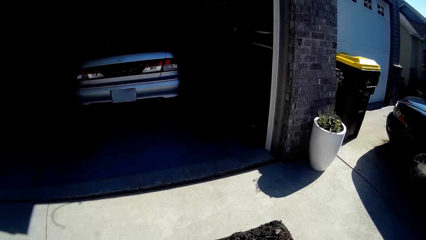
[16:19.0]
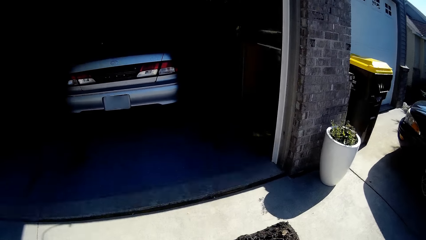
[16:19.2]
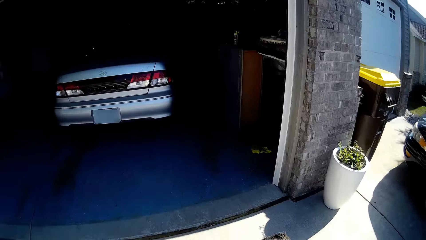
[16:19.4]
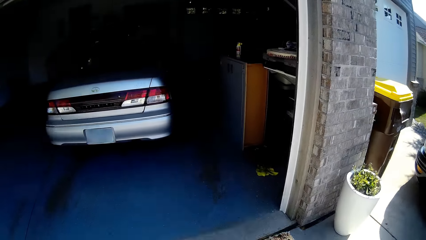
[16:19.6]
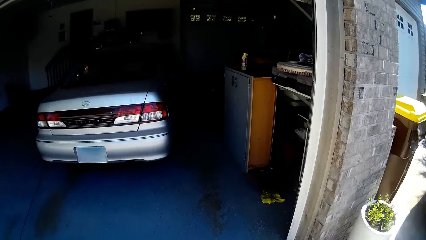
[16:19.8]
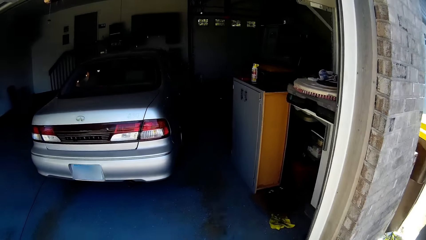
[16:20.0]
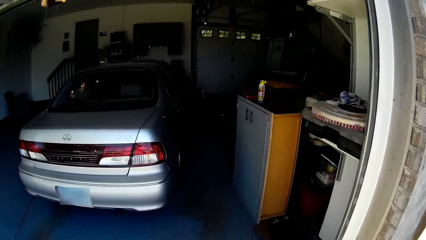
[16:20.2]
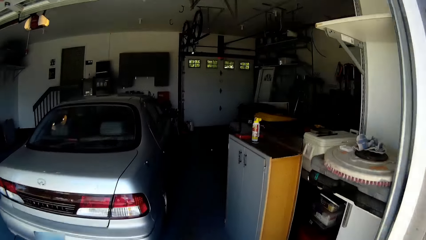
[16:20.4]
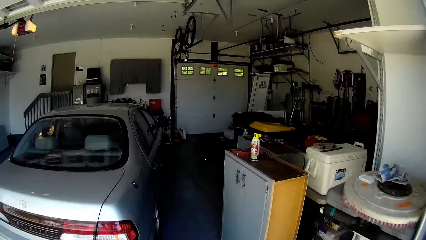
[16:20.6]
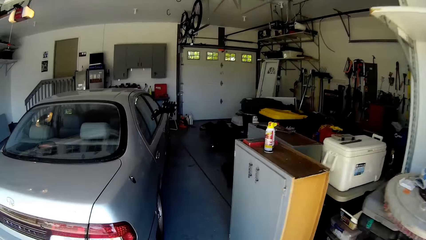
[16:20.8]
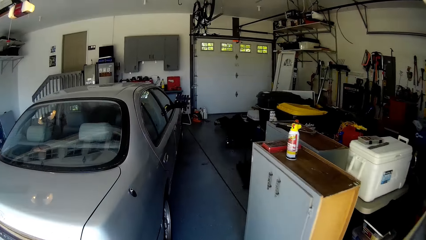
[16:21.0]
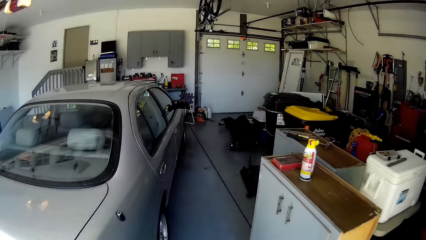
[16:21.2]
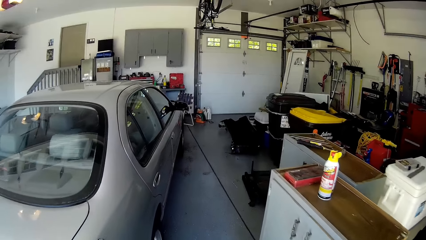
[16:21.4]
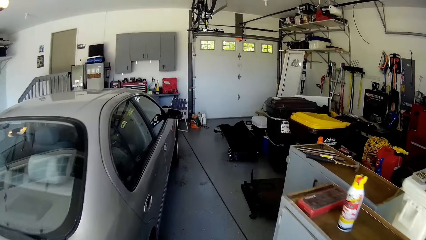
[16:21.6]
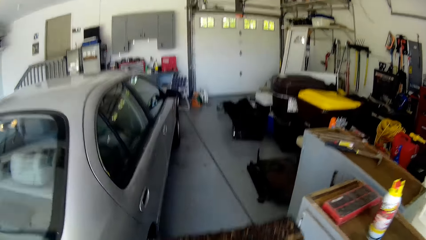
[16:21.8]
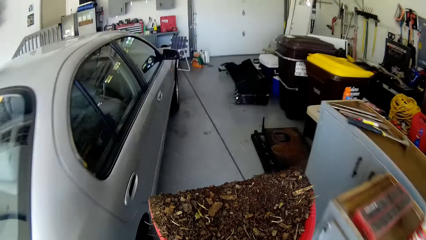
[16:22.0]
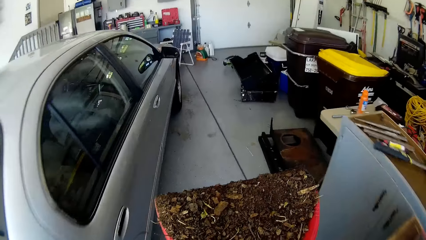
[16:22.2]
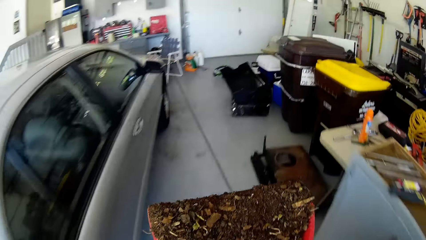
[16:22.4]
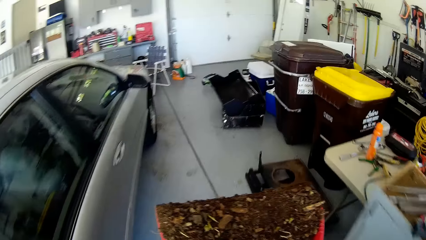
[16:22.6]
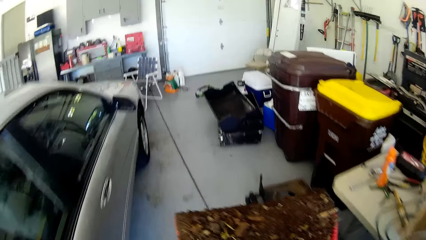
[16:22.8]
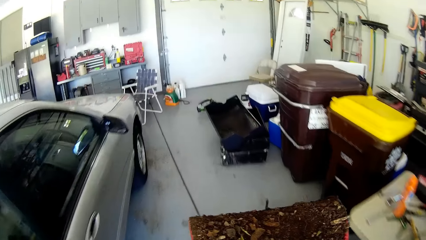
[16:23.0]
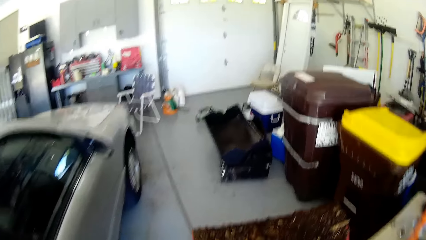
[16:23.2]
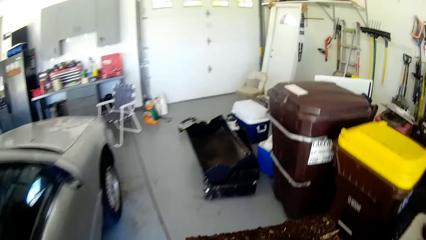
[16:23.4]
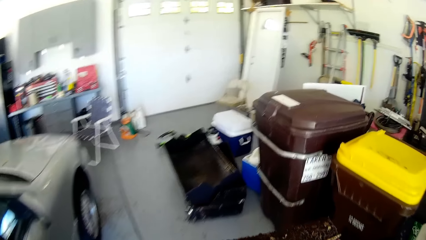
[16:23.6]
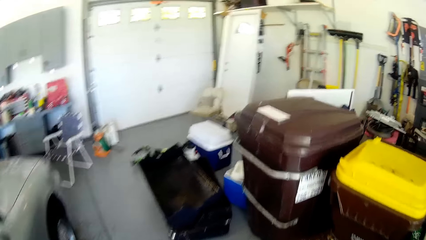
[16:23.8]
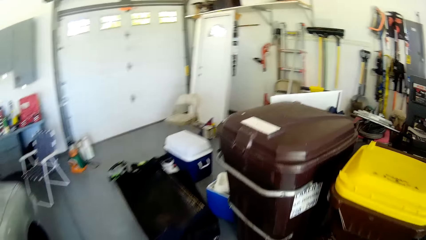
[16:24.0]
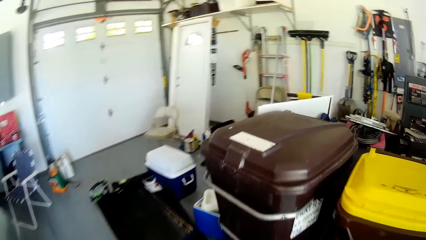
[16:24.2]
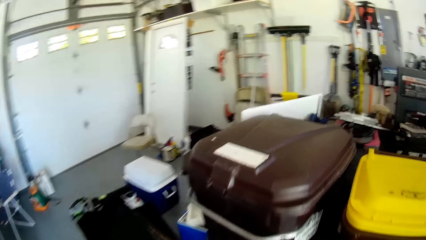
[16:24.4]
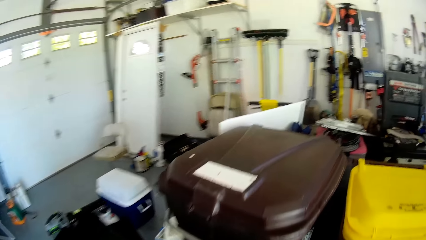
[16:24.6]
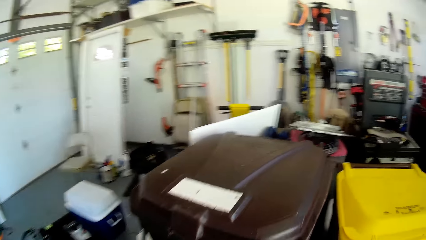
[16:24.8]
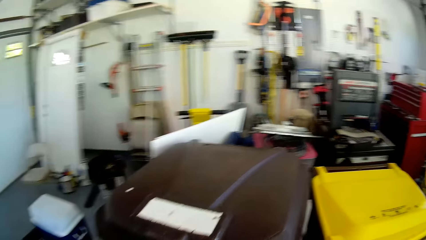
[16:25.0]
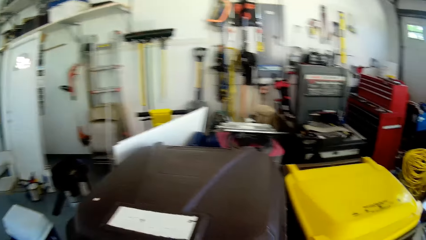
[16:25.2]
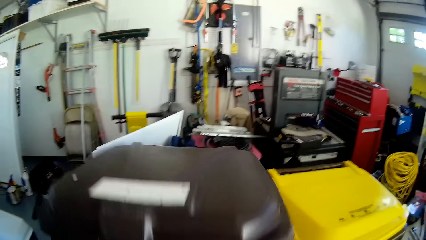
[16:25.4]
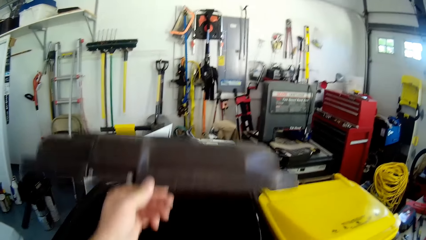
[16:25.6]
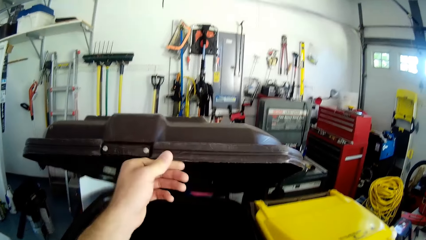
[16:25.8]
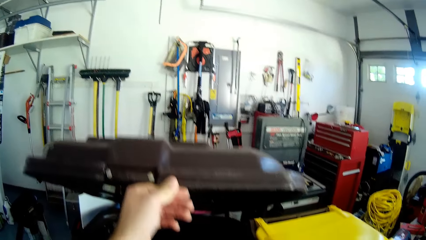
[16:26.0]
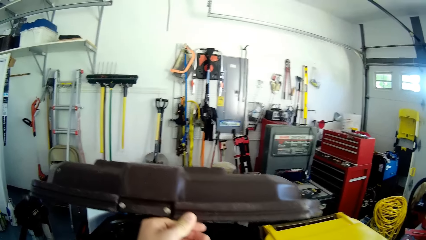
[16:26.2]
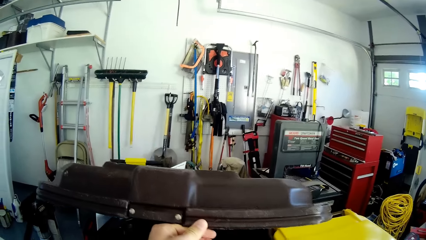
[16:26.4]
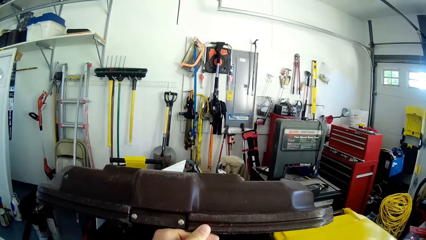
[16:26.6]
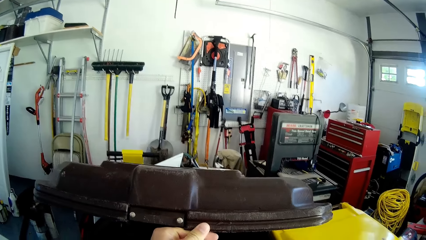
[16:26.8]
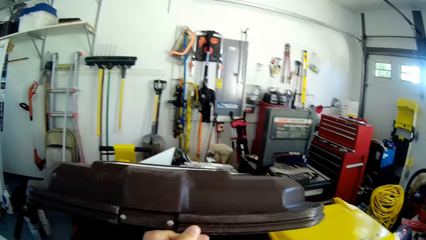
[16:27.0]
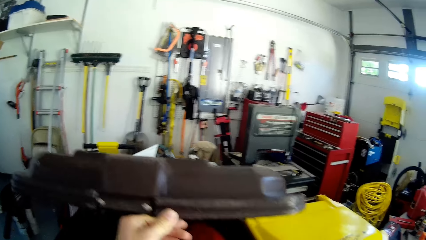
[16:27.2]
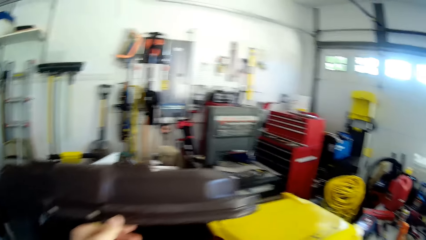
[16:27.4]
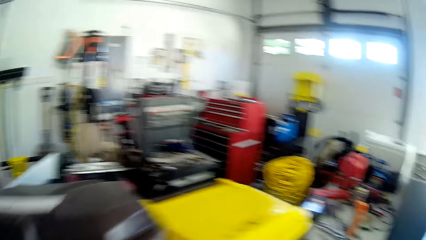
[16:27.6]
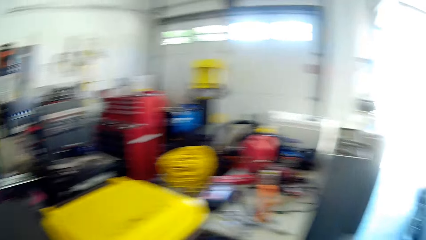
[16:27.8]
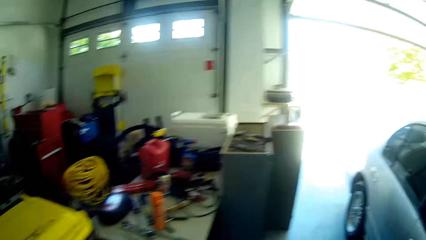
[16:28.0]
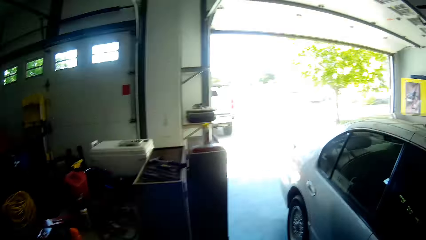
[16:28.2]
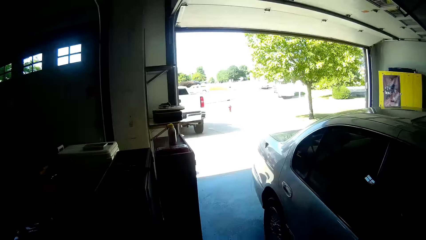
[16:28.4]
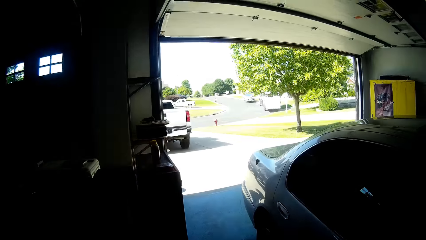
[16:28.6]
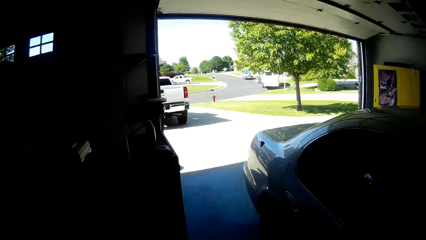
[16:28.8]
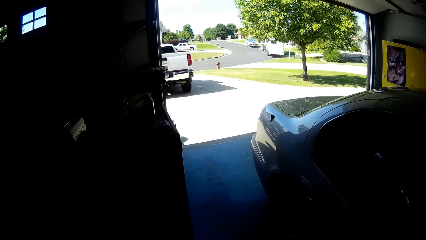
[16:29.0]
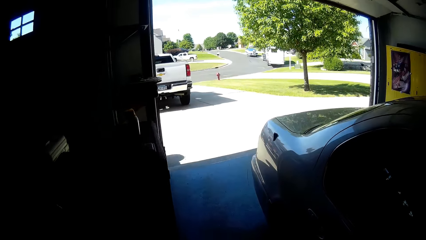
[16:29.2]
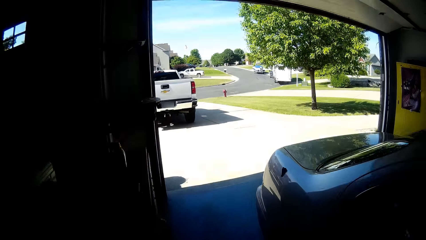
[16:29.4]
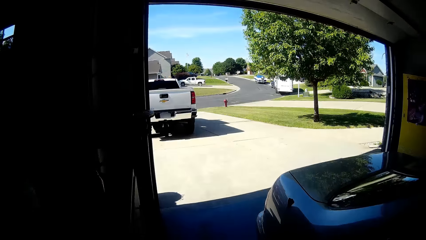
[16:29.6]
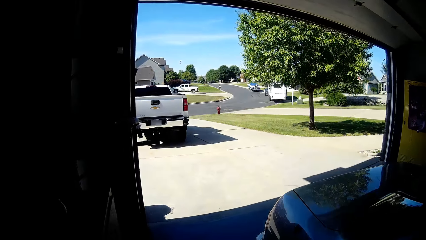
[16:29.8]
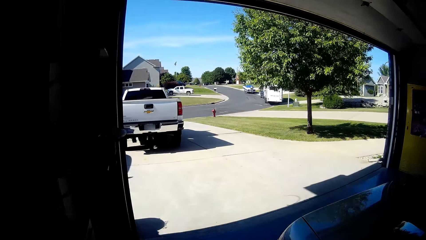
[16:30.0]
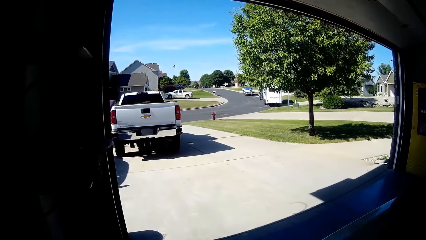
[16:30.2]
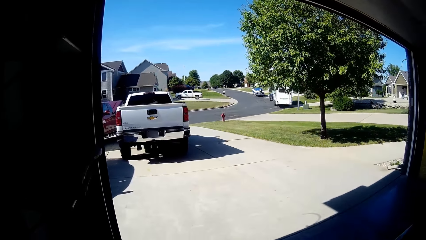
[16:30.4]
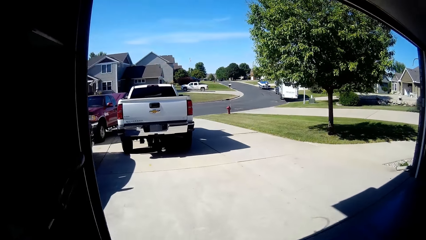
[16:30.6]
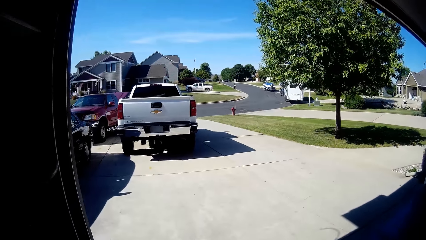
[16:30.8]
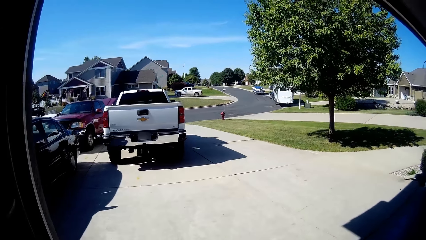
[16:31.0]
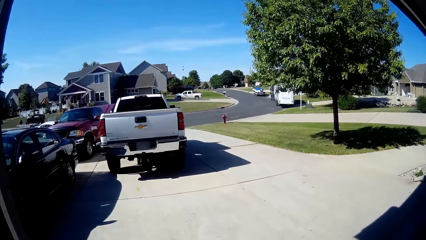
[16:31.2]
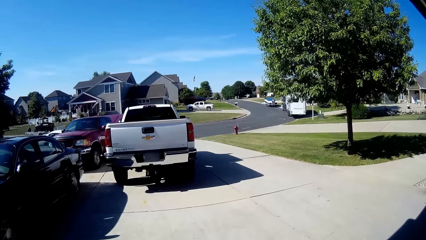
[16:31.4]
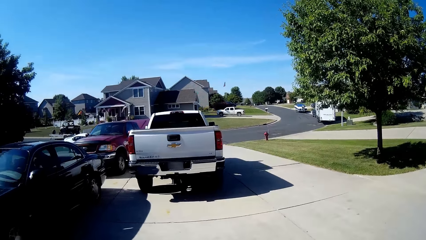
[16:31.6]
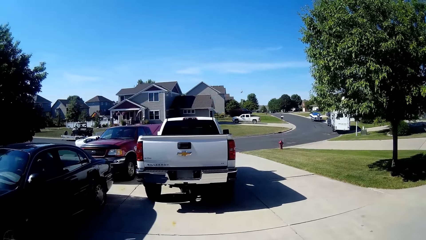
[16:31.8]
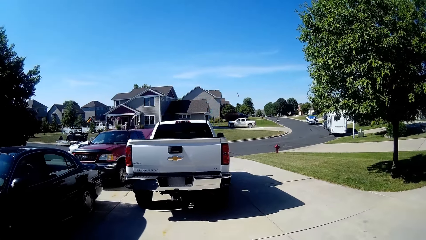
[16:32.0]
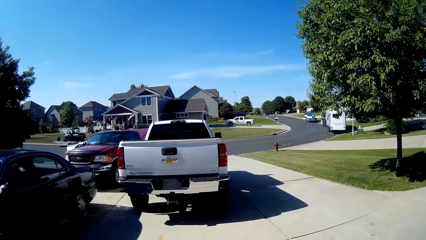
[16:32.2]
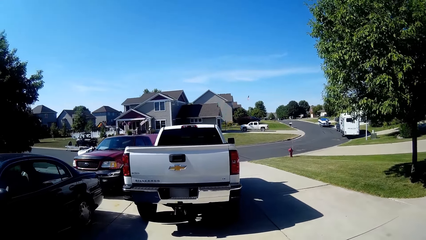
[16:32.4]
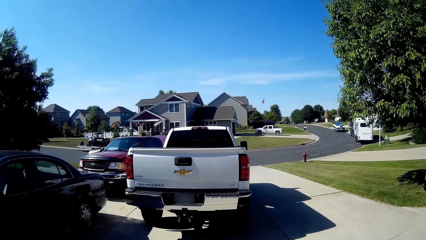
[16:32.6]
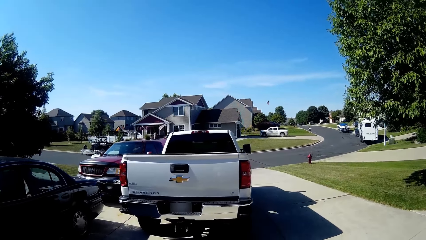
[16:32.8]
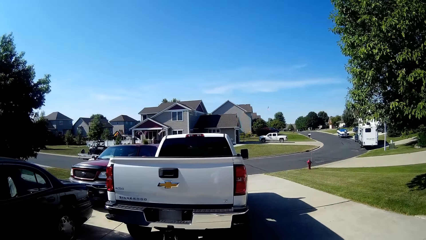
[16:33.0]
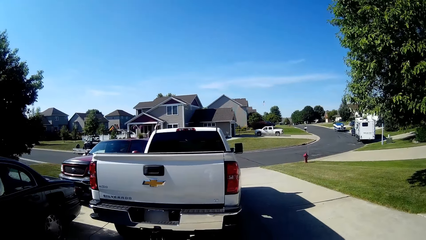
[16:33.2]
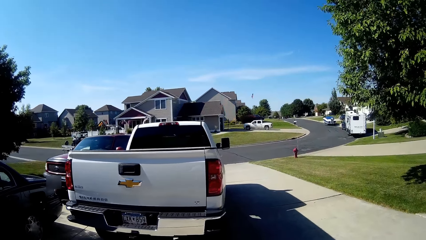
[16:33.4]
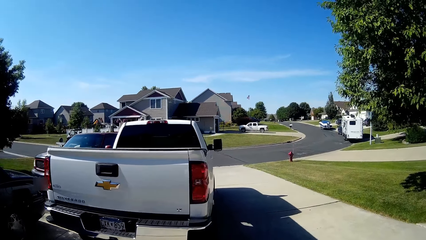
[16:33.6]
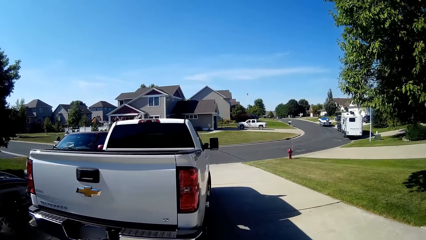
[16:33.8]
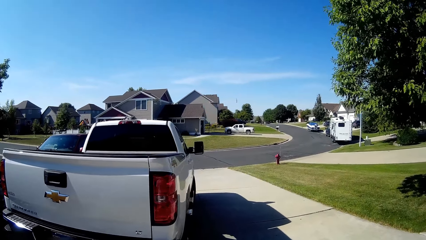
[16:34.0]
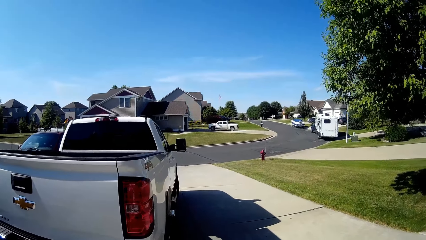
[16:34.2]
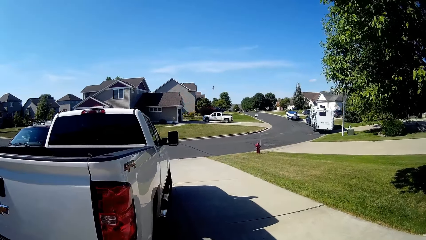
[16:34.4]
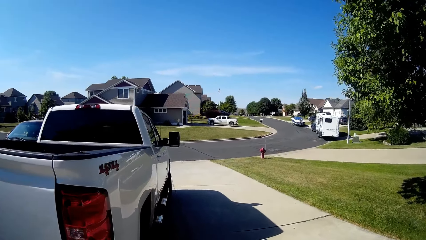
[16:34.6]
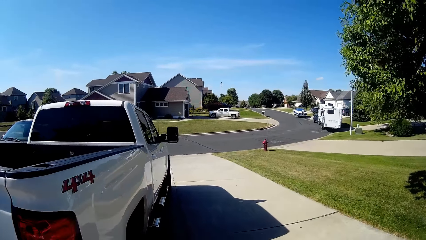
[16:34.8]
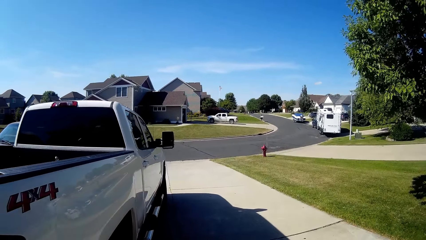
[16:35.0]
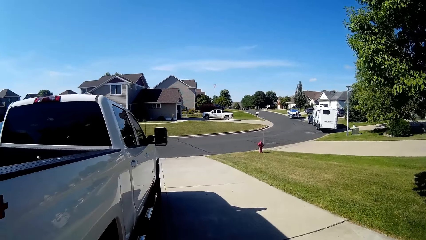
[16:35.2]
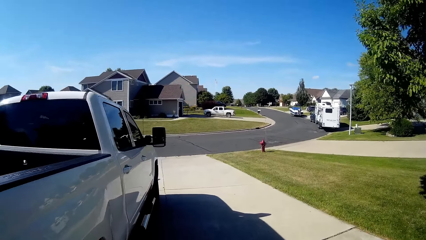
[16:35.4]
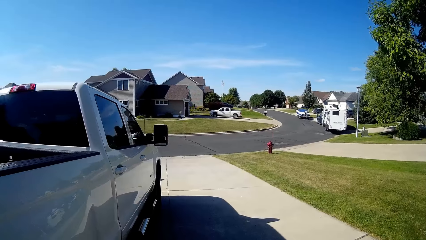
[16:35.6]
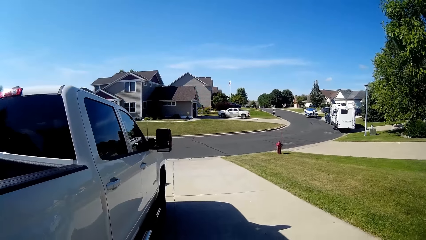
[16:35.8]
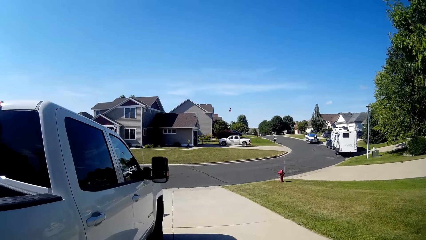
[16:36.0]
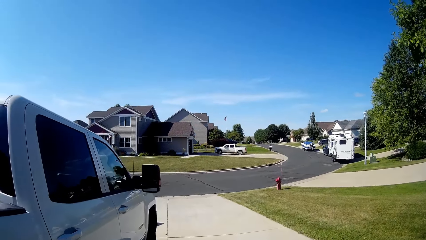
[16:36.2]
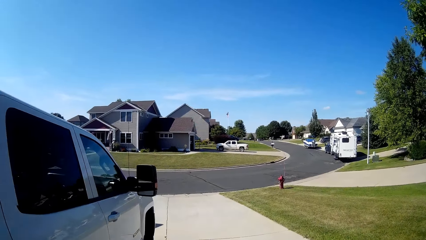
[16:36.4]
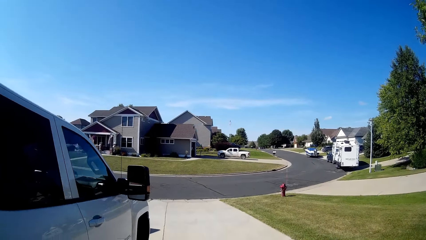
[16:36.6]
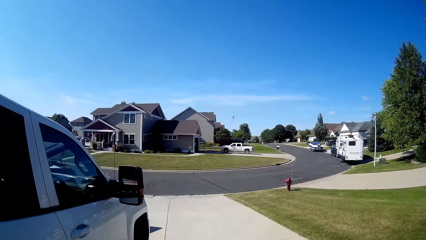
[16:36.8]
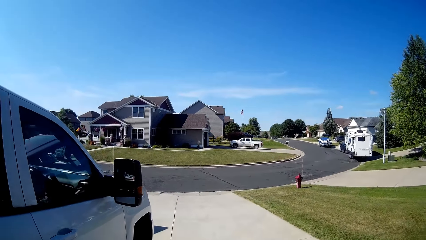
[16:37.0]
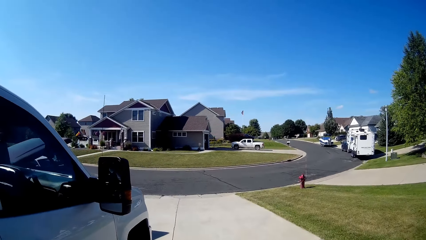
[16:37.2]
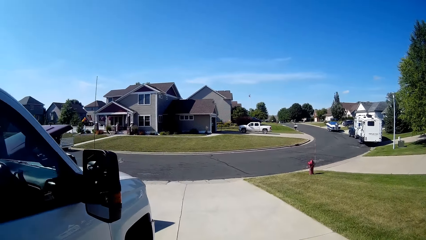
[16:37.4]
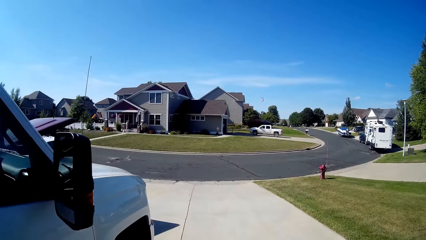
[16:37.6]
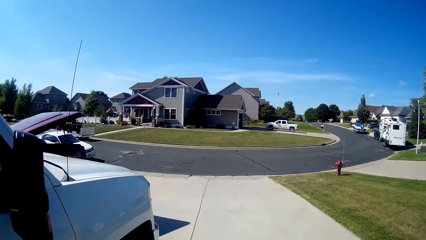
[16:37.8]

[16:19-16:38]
The camera wearer walks into the garage. They open the bin bucket. They pour the soil in the bin bucket with a shovel. They walk around the compound towards the garage exit. They walk on the sidewalk.
